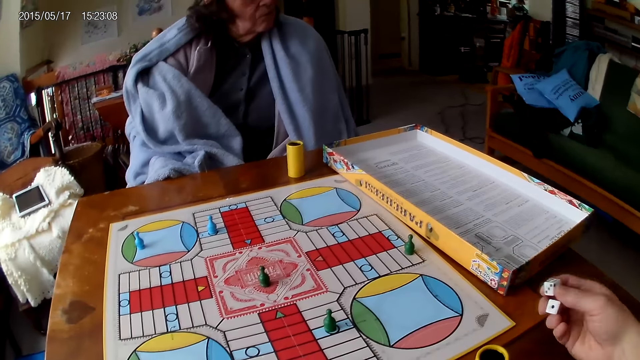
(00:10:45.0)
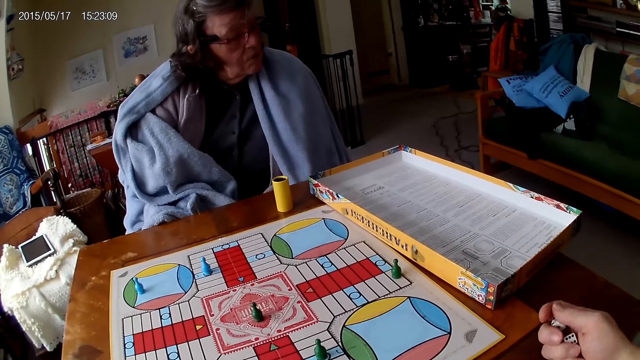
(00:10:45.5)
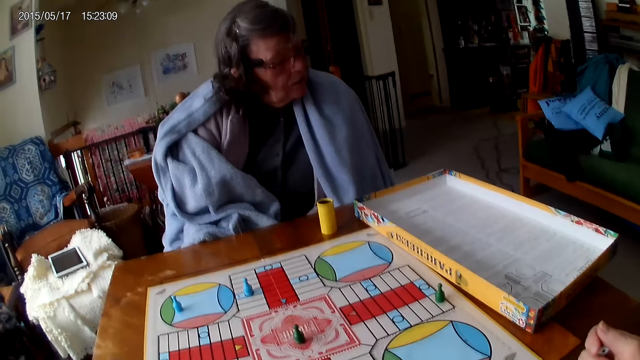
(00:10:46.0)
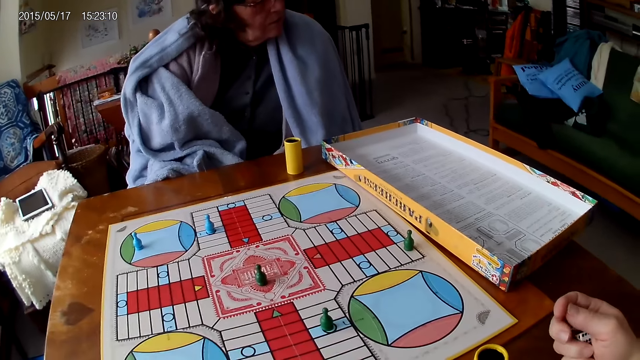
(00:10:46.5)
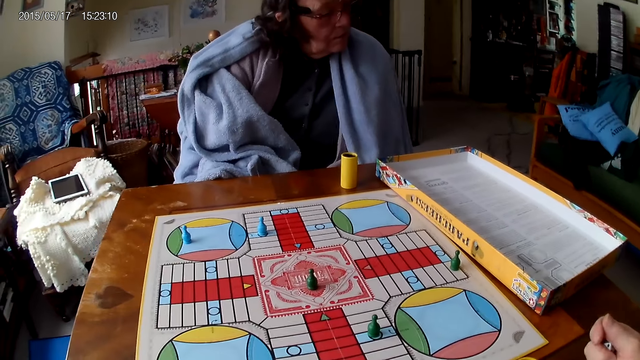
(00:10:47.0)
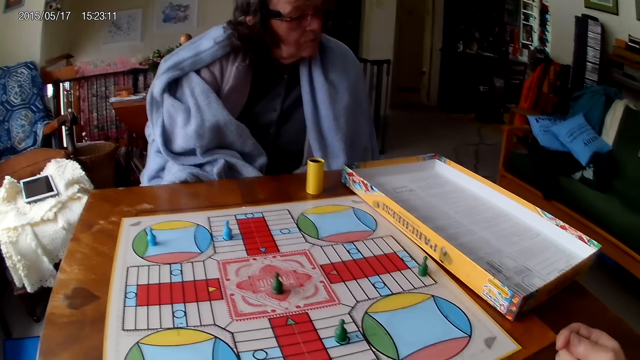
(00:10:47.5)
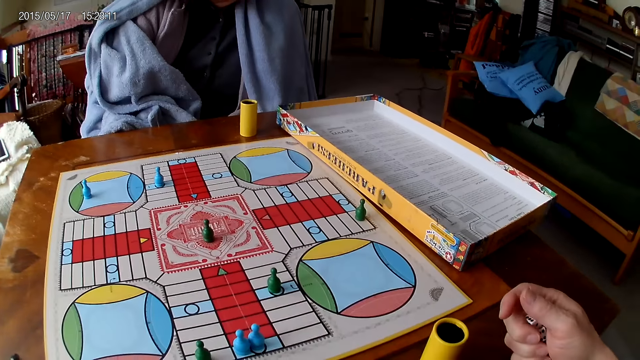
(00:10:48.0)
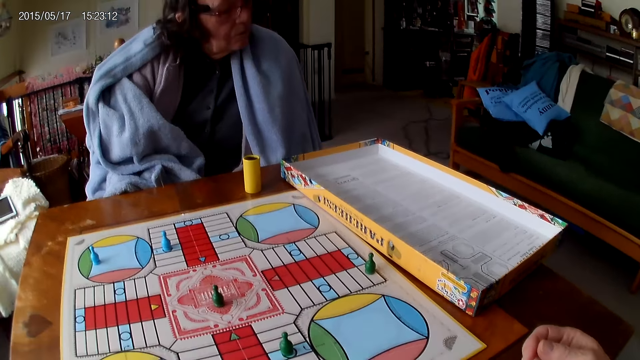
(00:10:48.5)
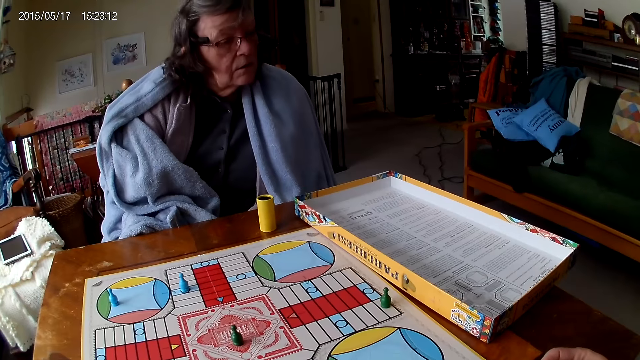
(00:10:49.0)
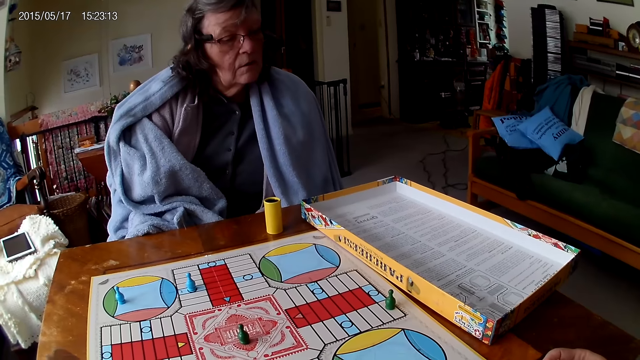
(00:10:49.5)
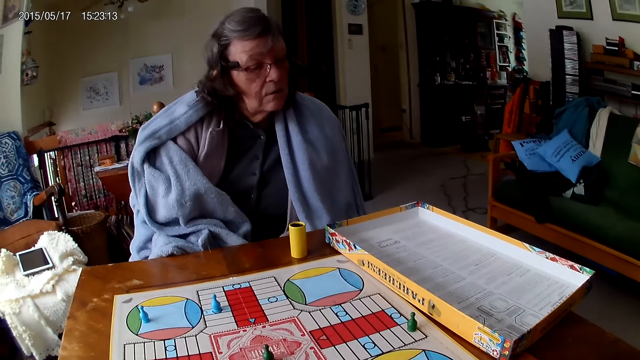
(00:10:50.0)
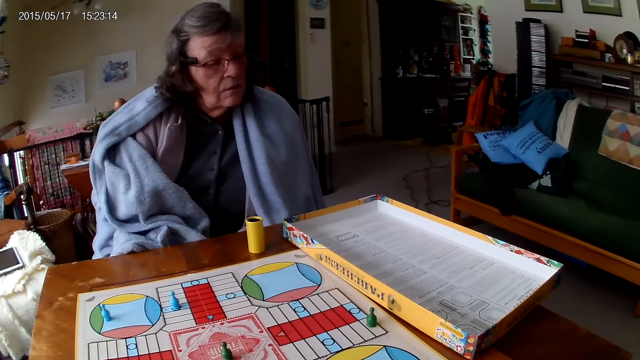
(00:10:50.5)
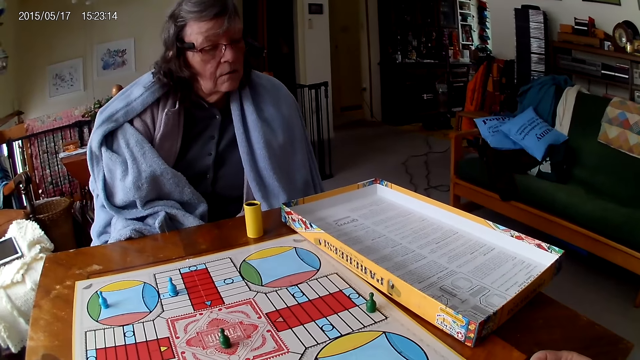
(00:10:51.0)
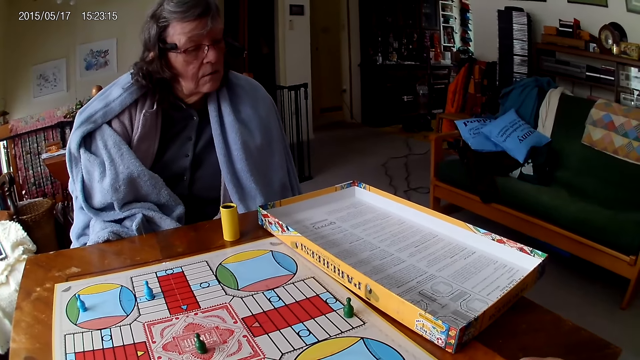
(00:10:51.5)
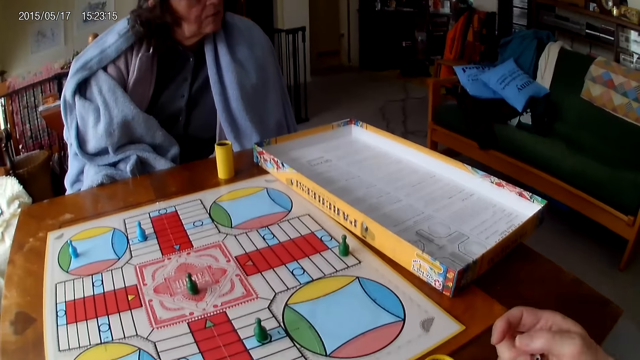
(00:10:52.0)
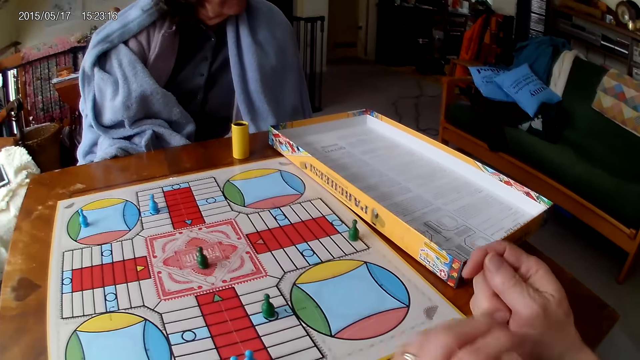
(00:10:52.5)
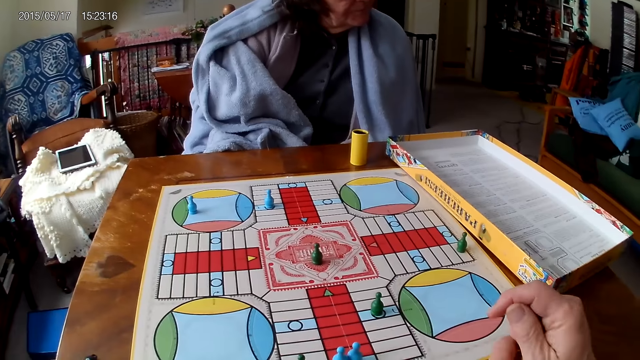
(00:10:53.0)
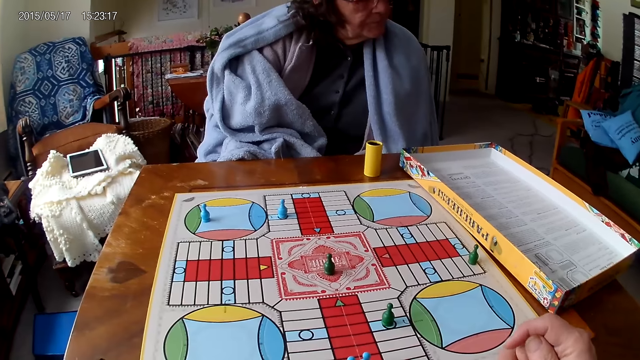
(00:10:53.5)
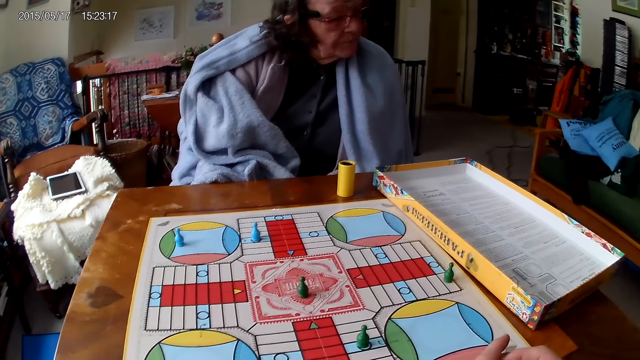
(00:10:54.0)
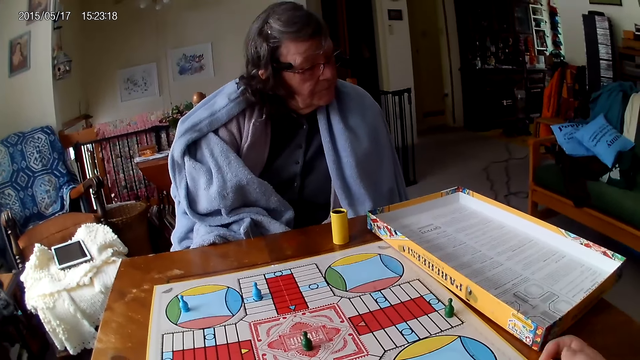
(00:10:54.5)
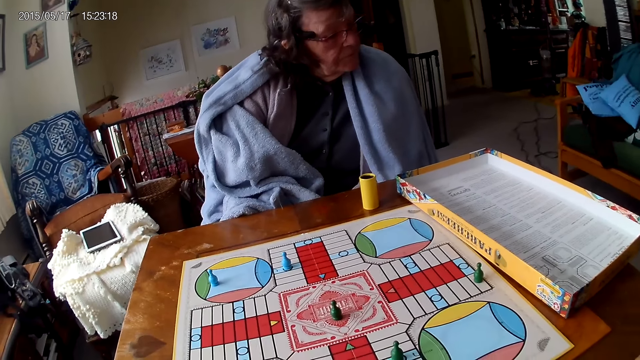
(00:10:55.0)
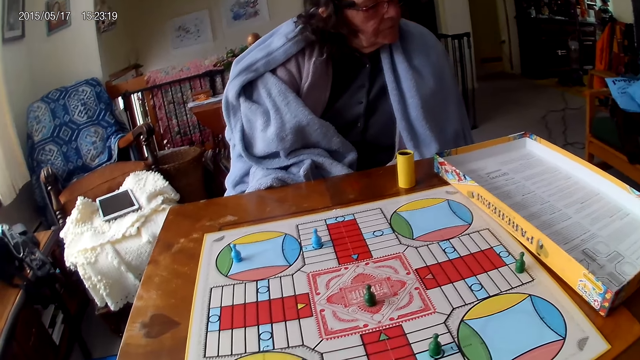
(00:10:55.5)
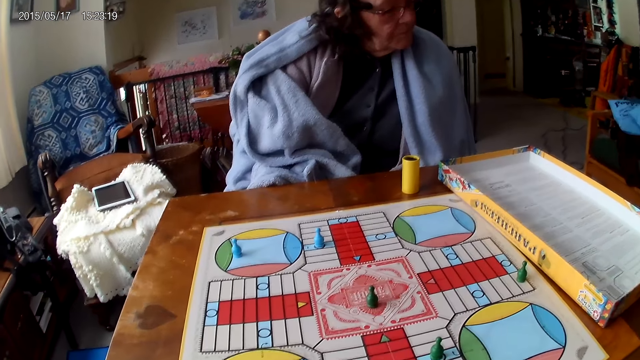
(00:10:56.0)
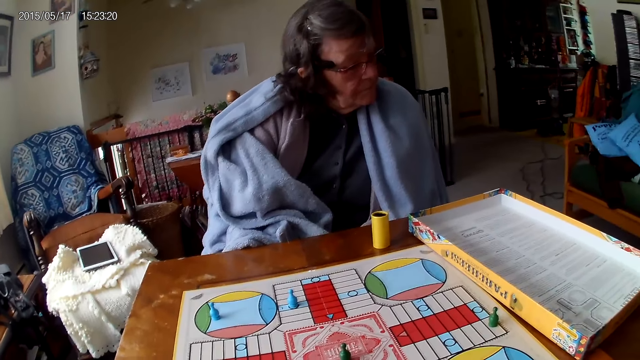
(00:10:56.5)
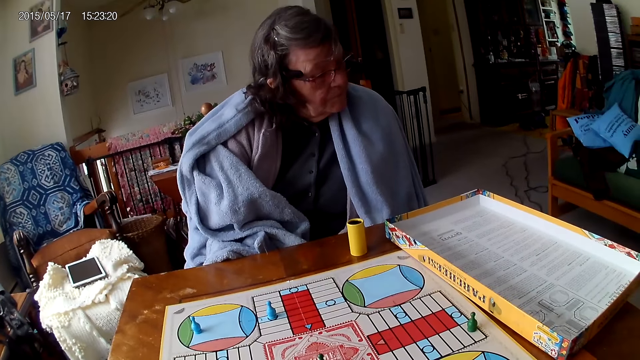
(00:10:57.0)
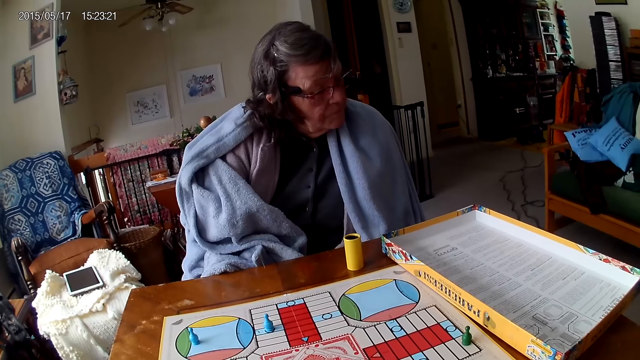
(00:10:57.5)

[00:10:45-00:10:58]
The camera wearer picks his dice from the Ludo board with his right hand. He stares at the game. A woman stares at the game. The camera wearer grabs his container from the table with his left hand. He drops the dice into the container.

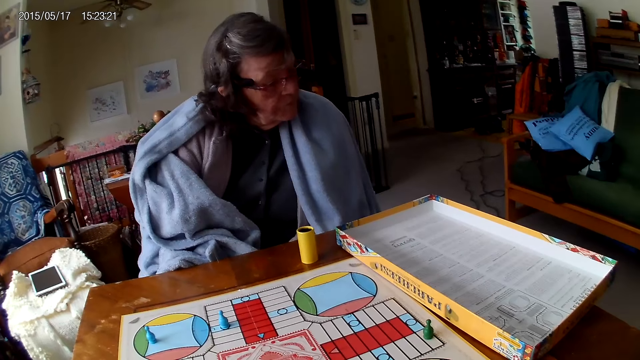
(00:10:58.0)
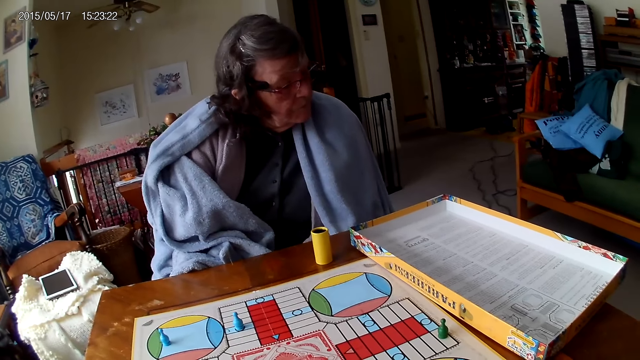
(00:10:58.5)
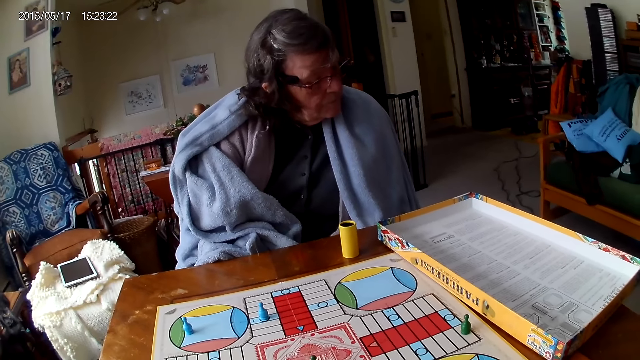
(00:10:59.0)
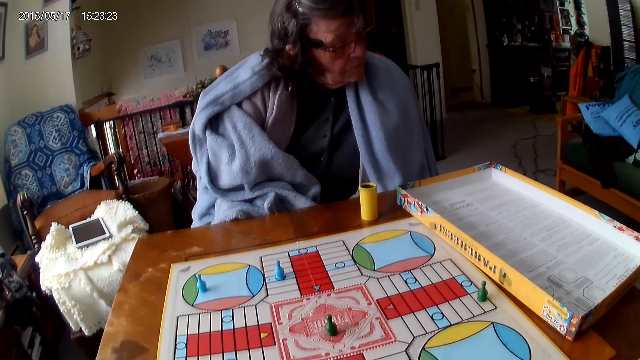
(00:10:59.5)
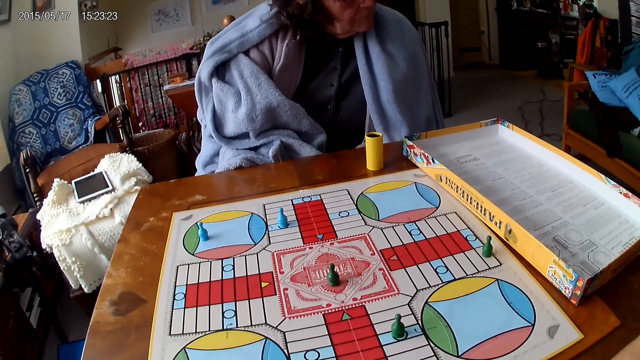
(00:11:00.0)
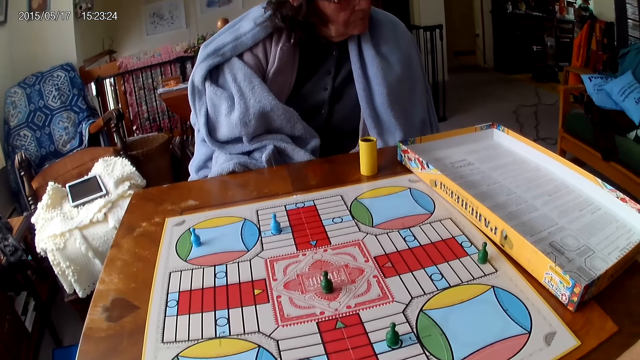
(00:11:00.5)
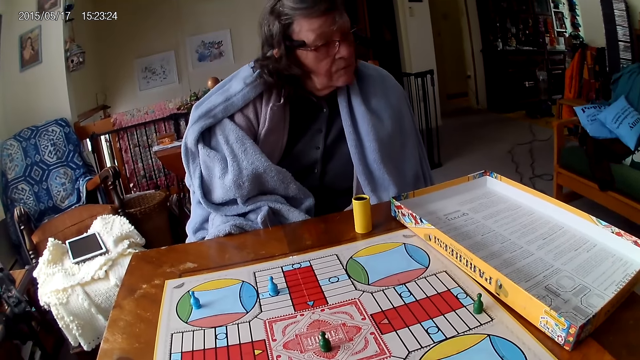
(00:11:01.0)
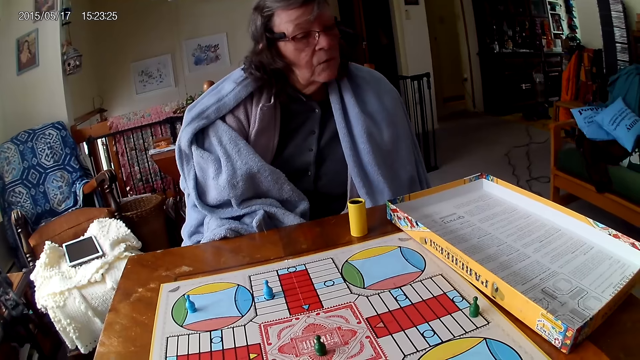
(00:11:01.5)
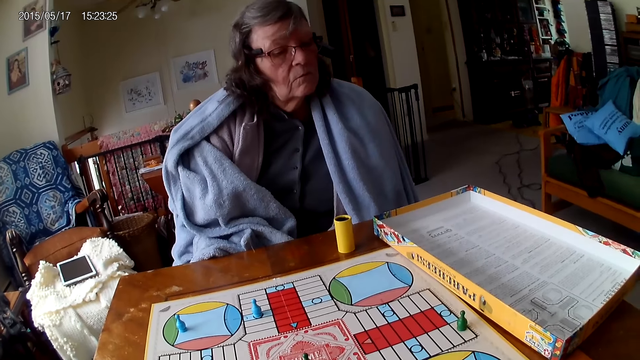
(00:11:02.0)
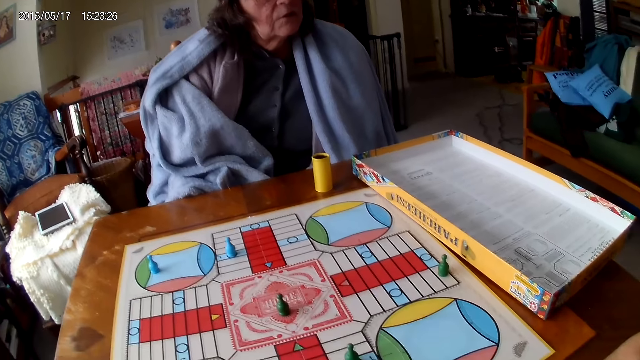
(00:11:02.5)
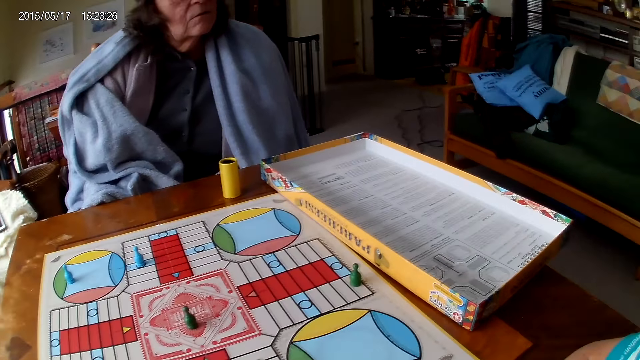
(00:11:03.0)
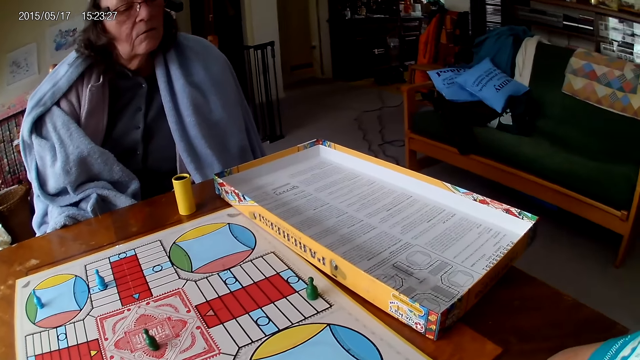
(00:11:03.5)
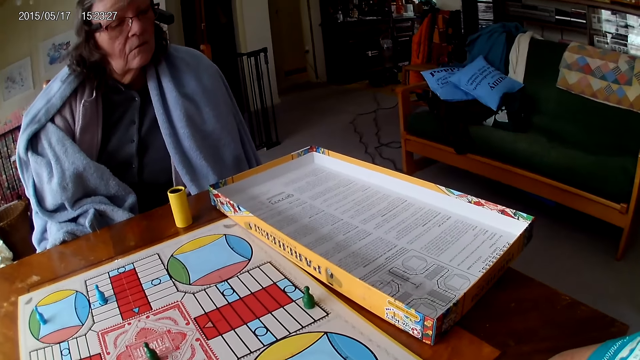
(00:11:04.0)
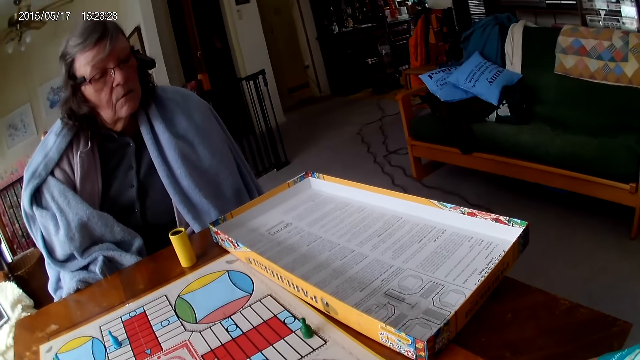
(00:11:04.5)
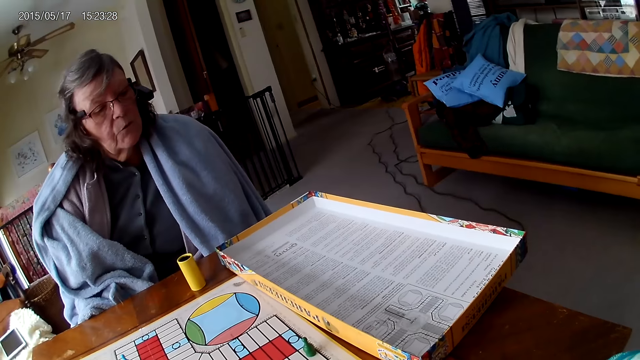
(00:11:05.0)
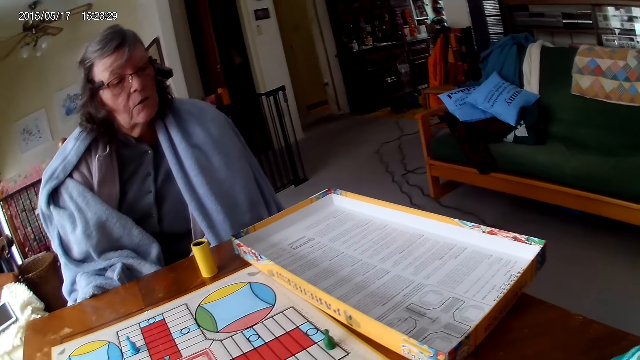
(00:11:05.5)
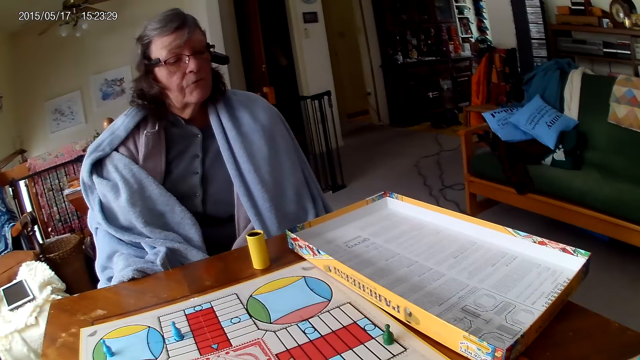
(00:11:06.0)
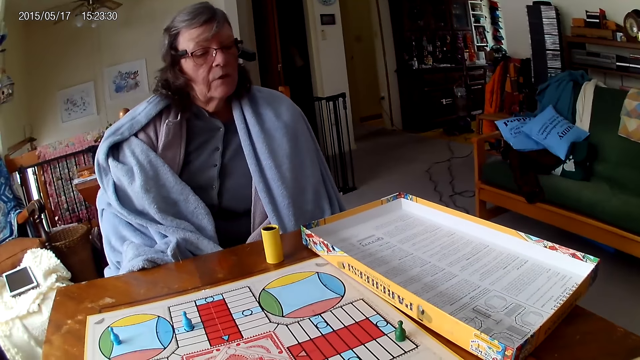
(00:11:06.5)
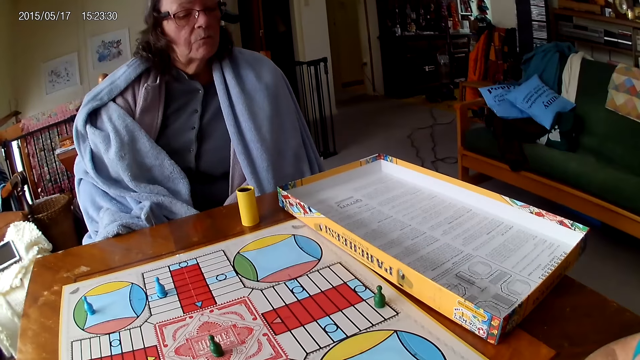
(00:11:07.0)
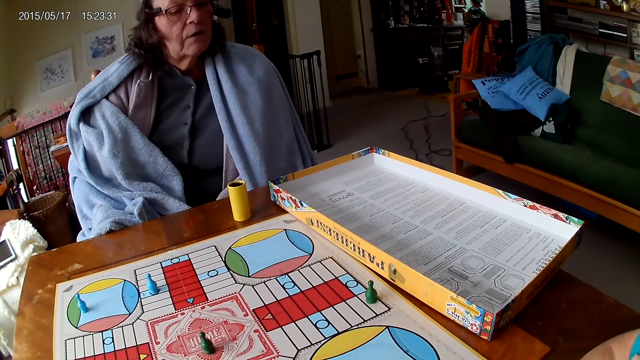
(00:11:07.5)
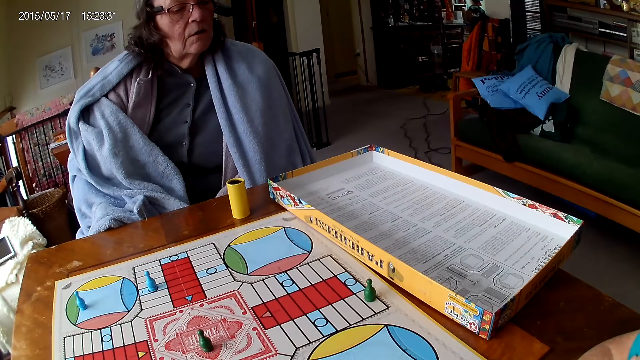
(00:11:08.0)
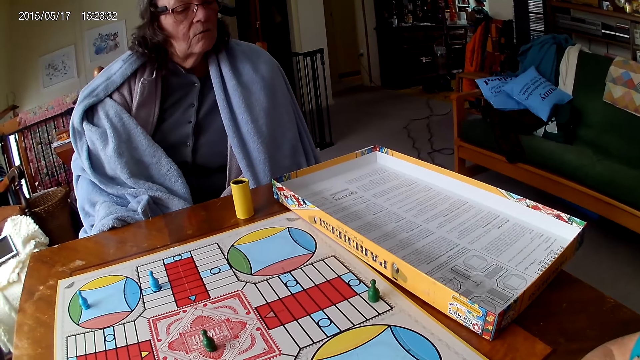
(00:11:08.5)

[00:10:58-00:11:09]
A woman talks.
